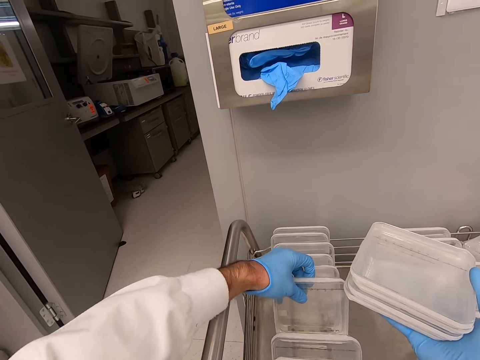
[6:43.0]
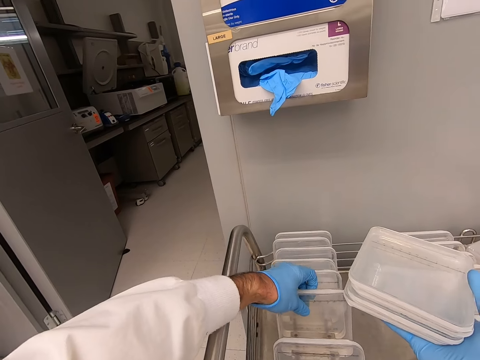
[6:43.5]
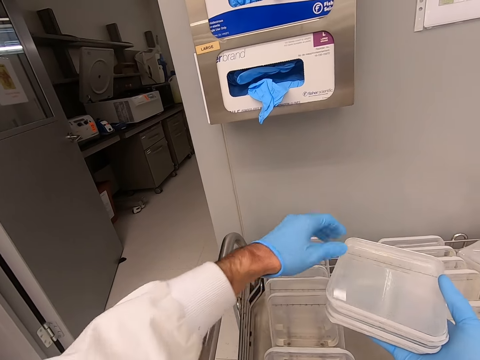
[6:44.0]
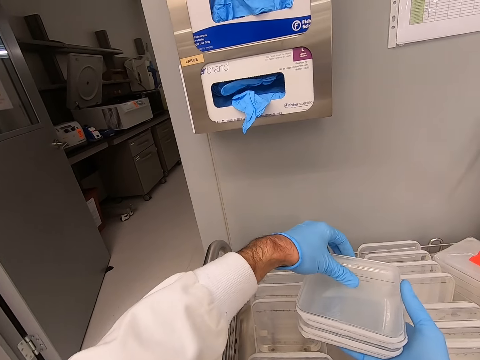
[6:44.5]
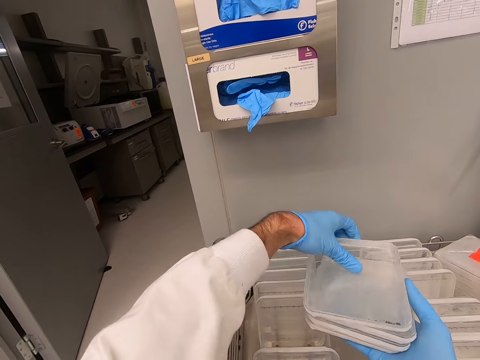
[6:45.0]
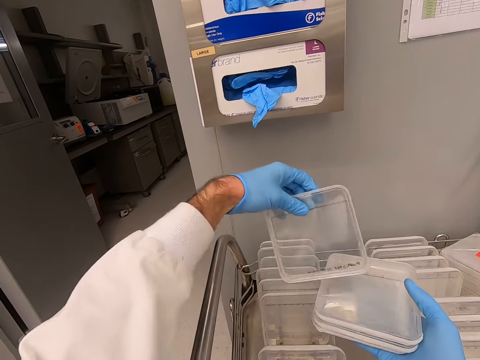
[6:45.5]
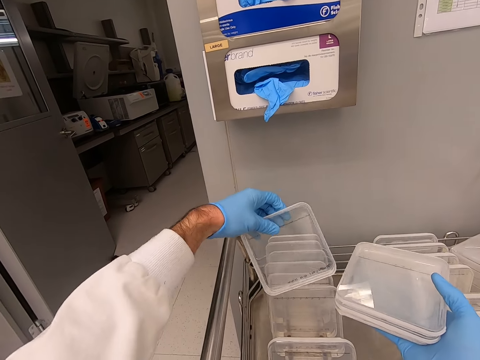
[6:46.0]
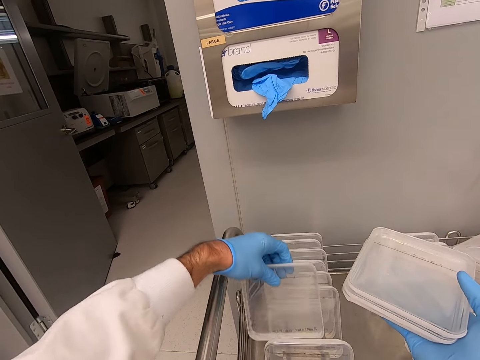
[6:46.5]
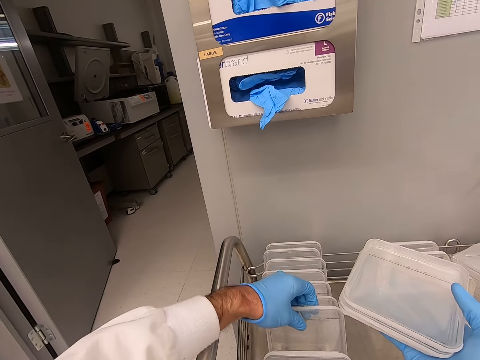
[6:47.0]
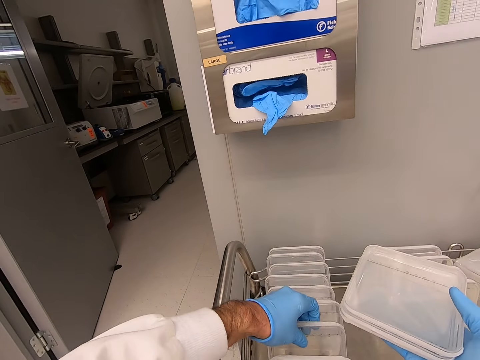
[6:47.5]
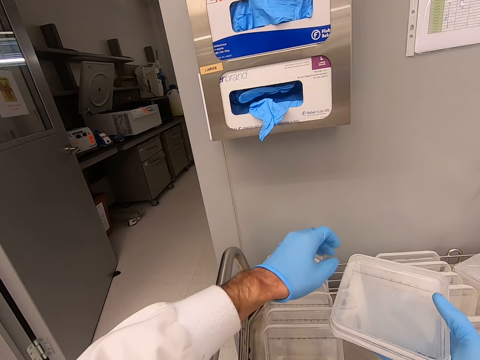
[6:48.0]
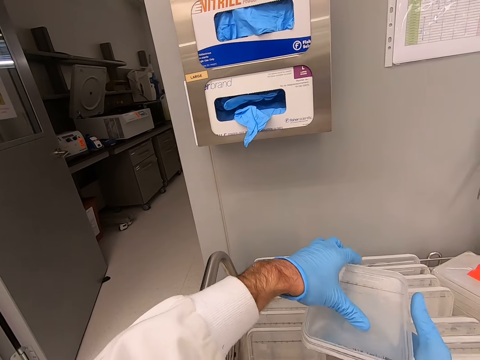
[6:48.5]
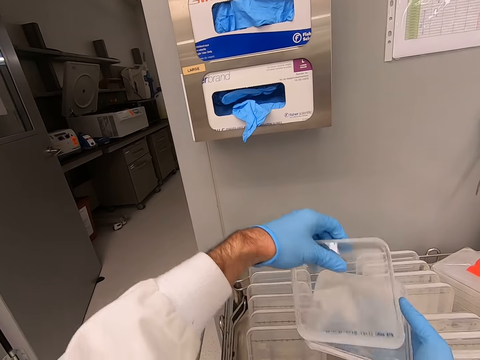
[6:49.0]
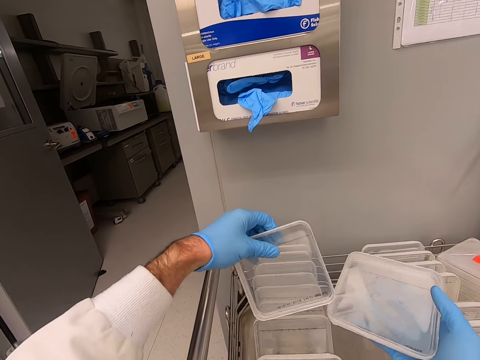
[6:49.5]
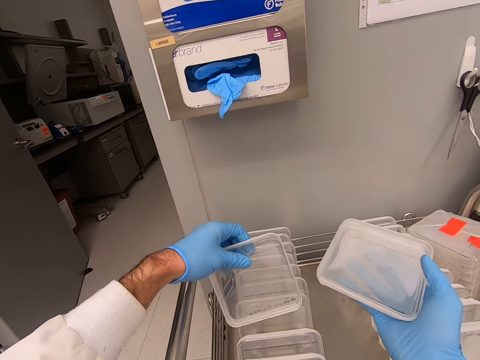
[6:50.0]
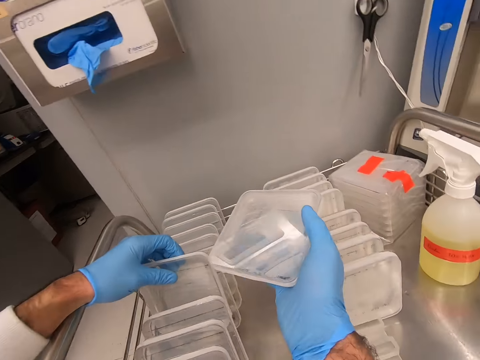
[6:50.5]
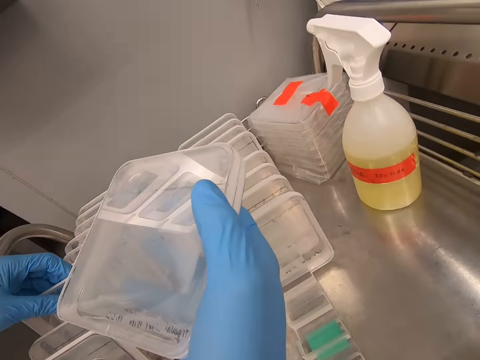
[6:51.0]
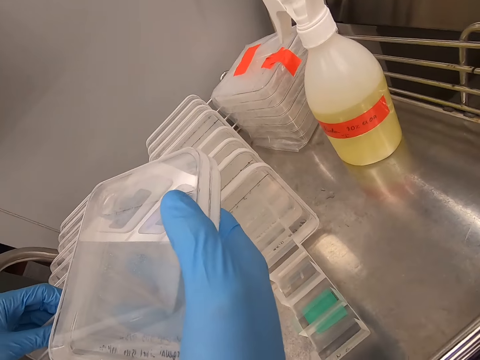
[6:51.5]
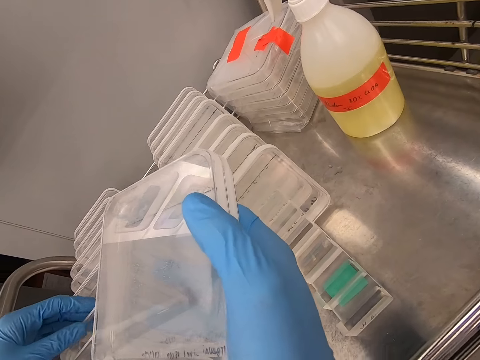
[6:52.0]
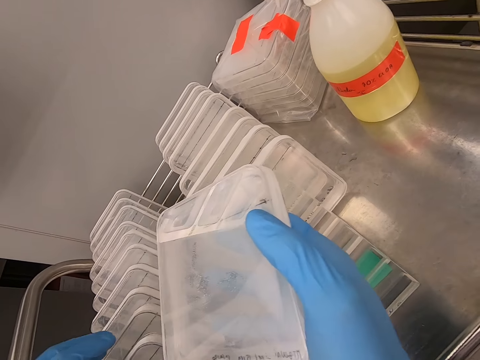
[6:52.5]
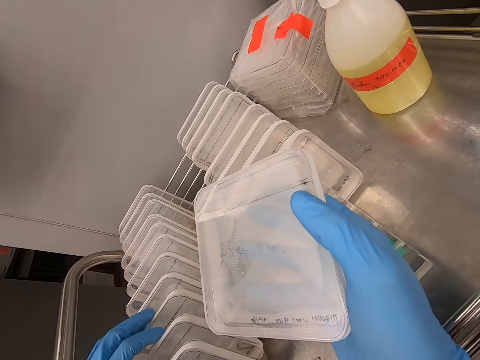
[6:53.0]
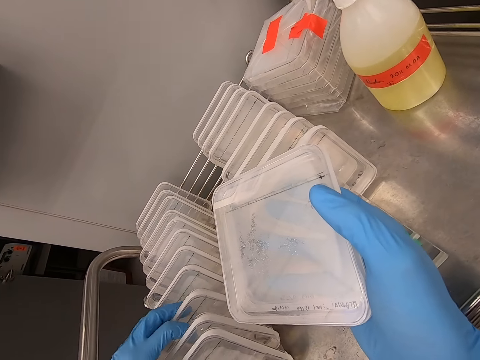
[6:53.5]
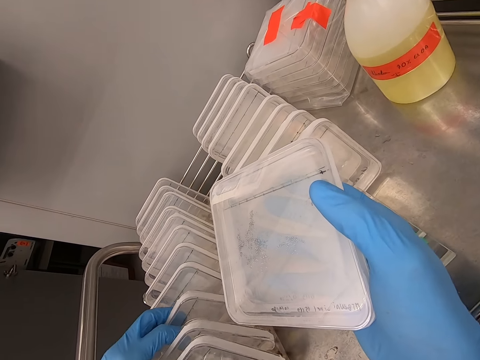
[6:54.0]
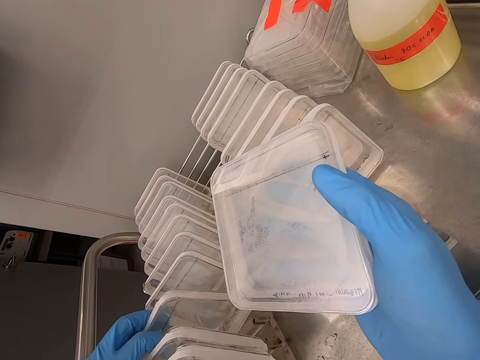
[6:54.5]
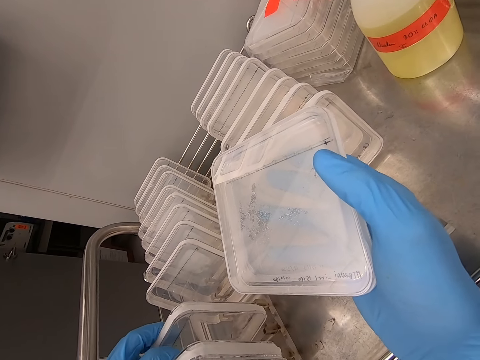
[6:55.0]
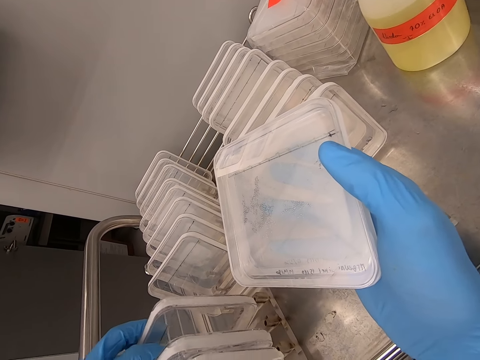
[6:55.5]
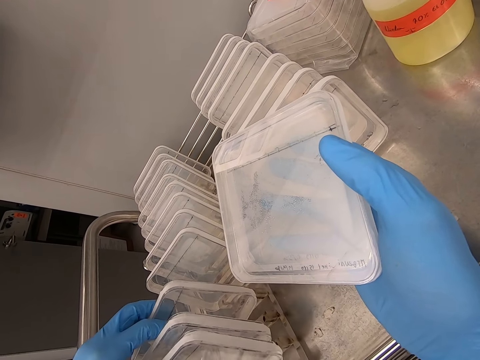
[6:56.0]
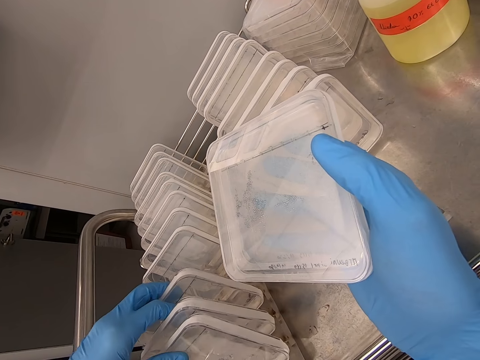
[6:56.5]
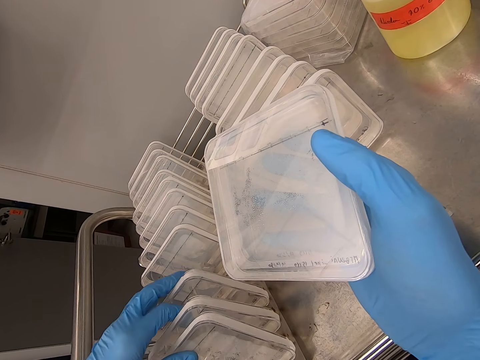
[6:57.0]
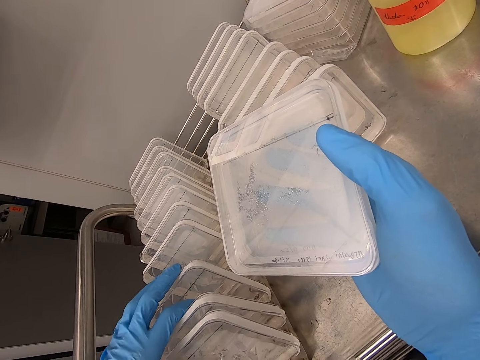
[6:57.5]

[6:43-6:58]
The camera wearer arranges the container on the rack. They hold the container. They arrange the container on the rack. They hold the container. They arrange the container on the rack. They hold the containers and move the containers.

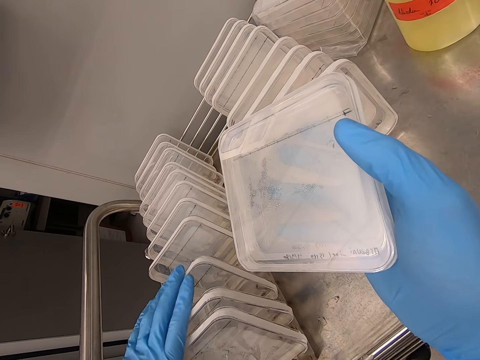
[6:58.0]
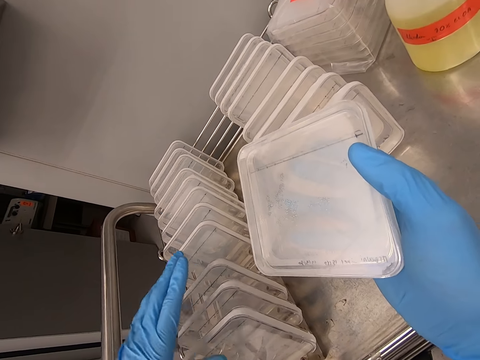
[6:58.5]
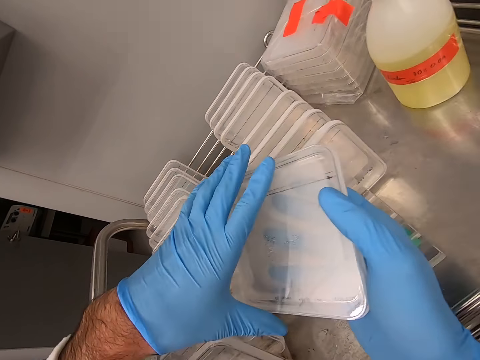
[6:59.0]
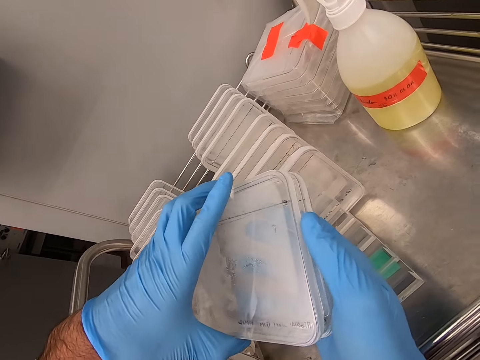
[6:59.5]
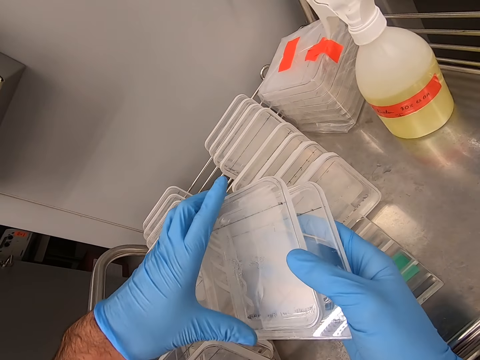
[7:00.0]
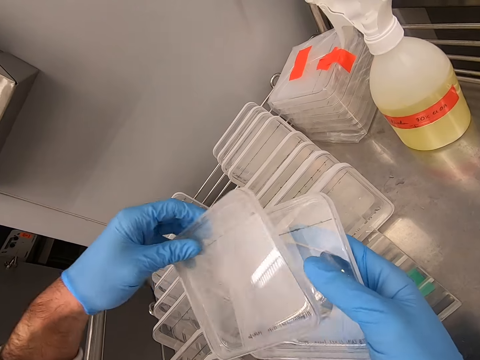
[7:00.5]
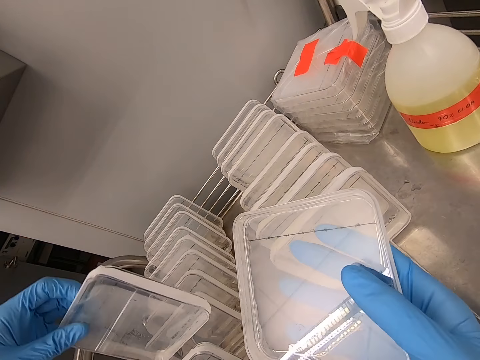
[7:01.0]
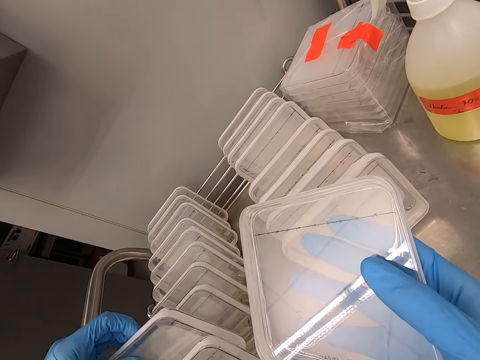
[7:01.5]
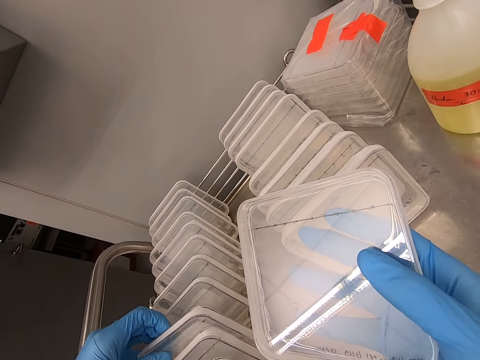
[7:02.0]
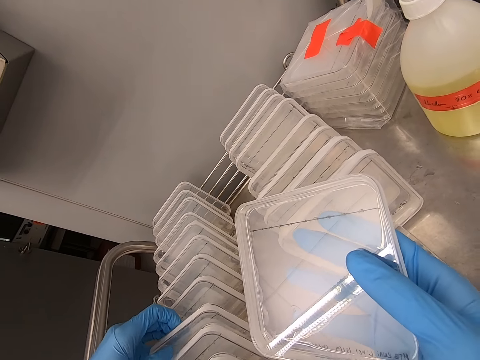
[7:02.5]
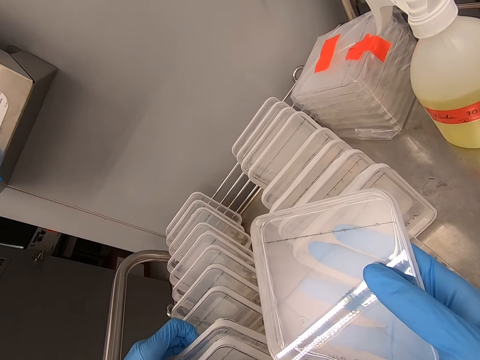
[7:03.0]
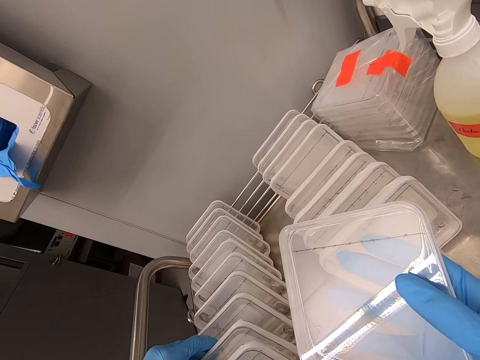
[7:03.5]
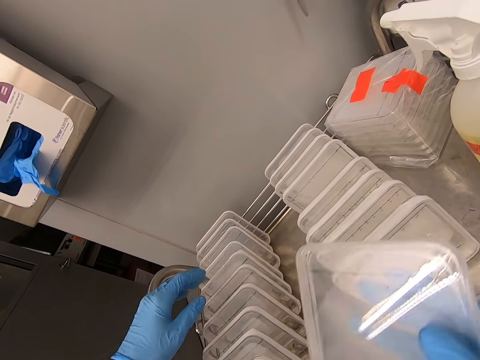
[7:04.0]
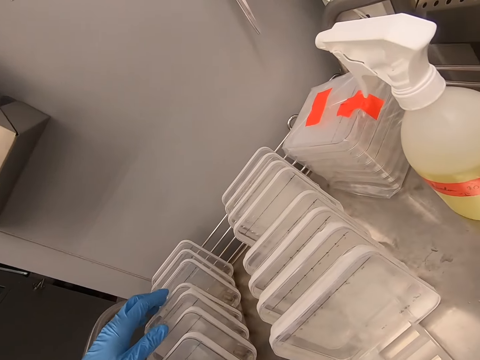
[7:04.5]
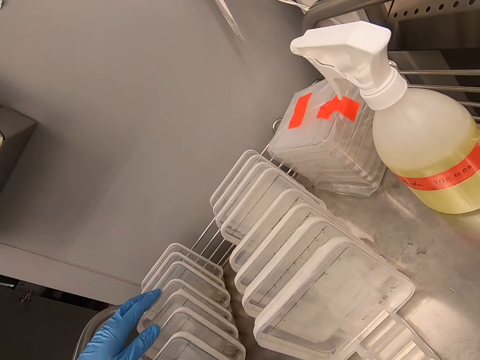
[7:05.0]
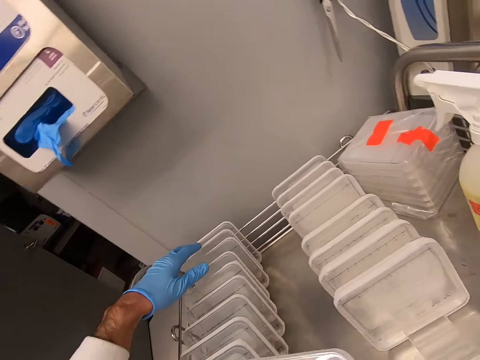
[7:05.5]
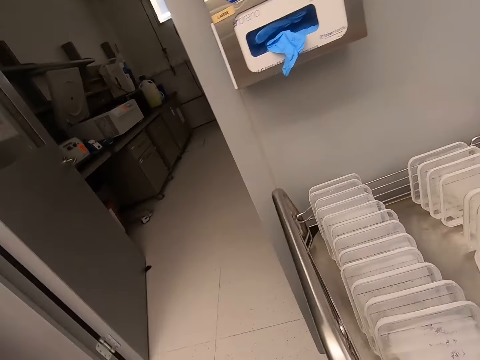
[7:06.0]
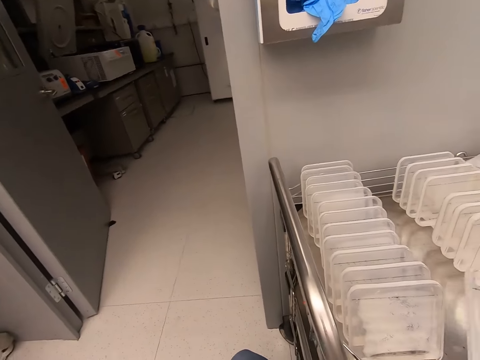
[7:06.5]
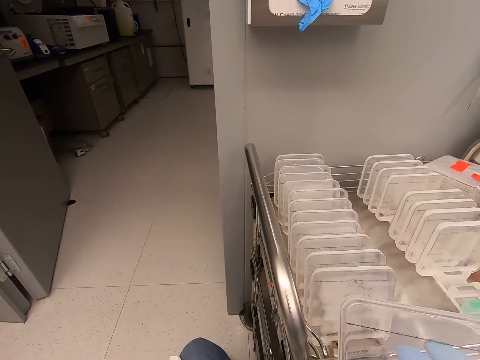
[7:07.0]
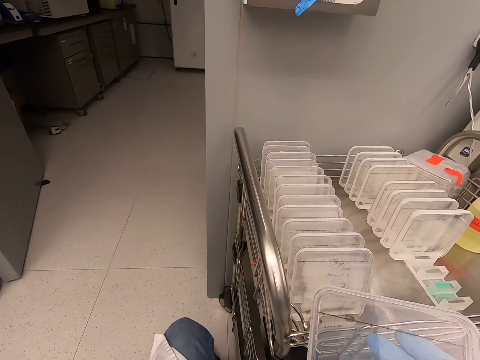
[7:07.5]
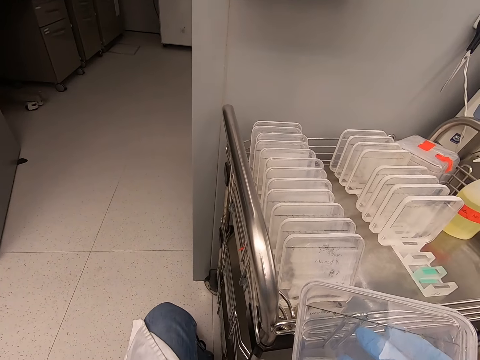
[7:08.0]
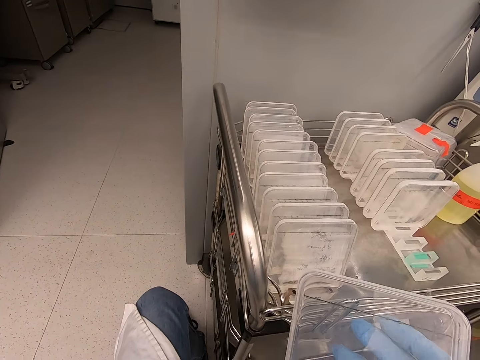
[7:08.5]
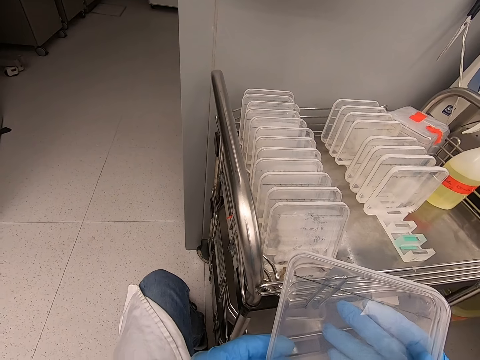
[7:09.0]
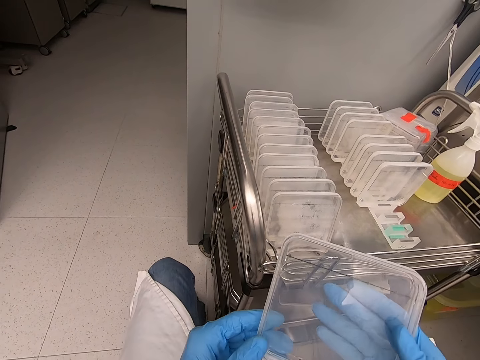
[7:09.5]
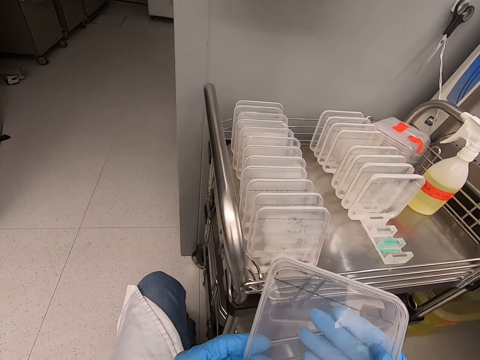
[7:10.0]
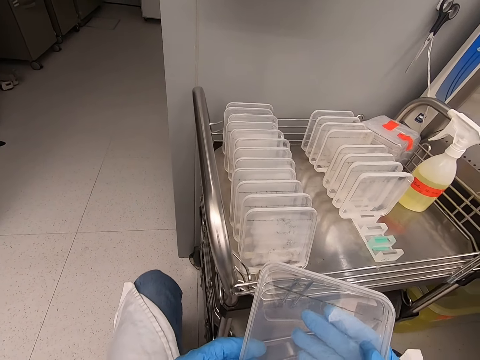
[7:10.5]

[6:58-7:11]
The camera wearer holds the container. They arrange the container on the rack. They hold the containers.
